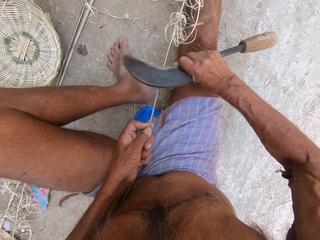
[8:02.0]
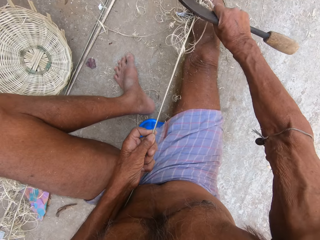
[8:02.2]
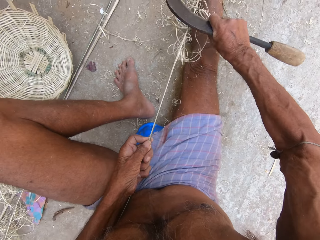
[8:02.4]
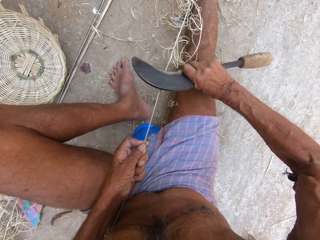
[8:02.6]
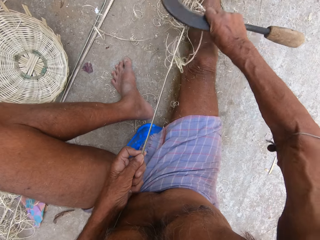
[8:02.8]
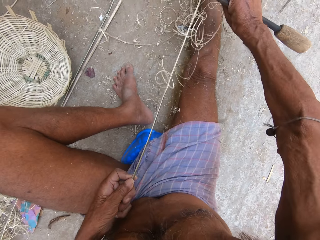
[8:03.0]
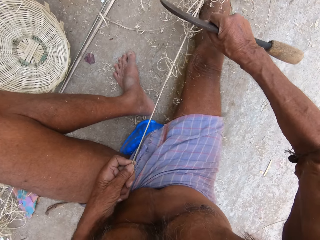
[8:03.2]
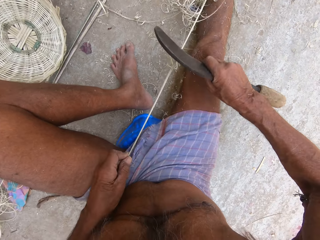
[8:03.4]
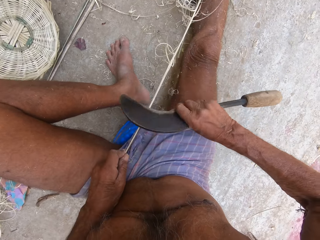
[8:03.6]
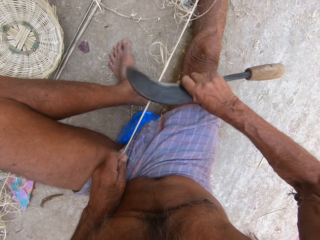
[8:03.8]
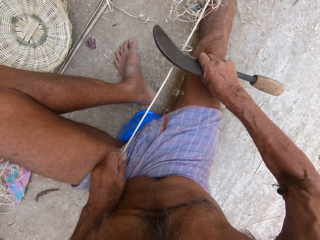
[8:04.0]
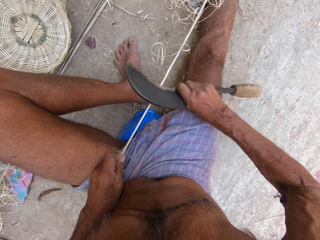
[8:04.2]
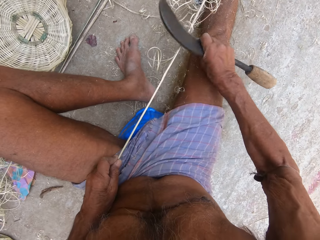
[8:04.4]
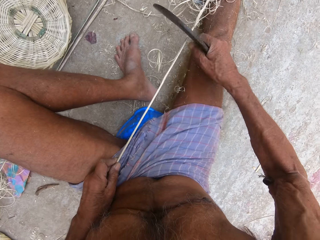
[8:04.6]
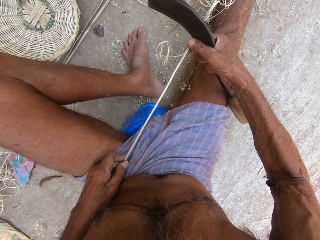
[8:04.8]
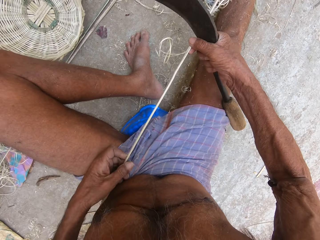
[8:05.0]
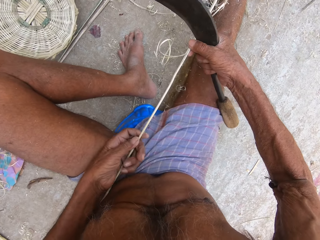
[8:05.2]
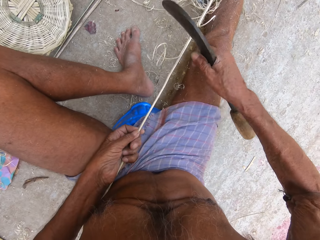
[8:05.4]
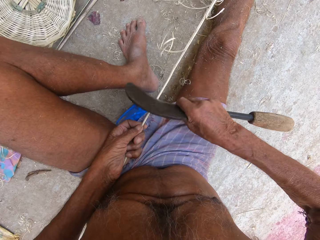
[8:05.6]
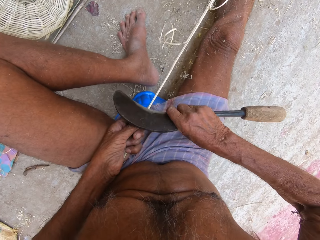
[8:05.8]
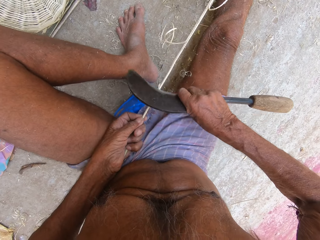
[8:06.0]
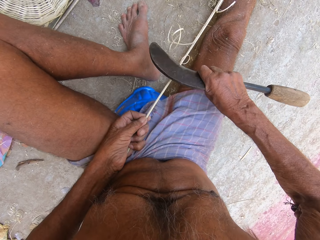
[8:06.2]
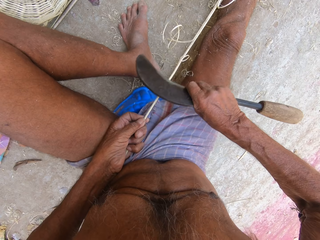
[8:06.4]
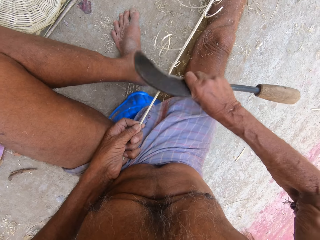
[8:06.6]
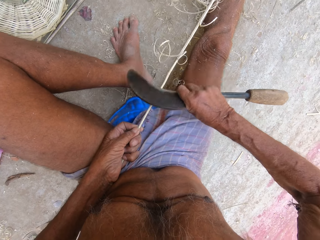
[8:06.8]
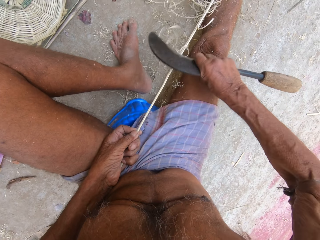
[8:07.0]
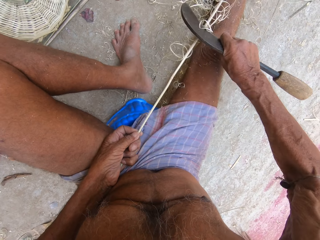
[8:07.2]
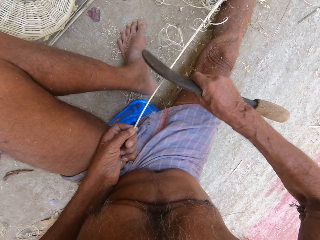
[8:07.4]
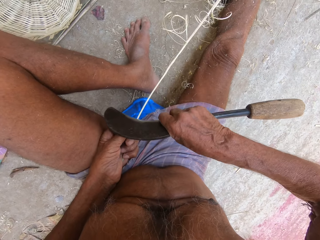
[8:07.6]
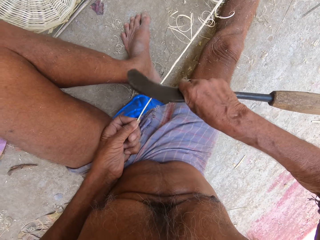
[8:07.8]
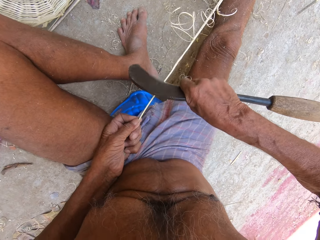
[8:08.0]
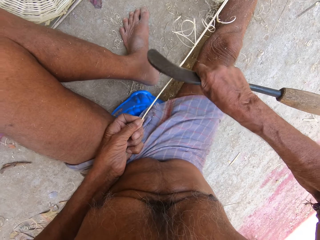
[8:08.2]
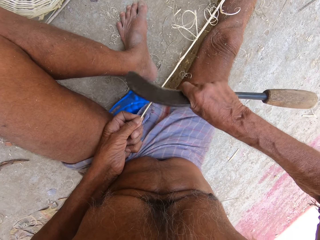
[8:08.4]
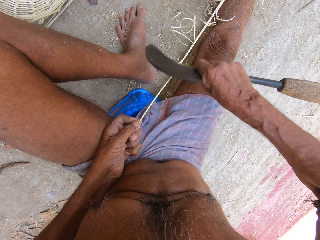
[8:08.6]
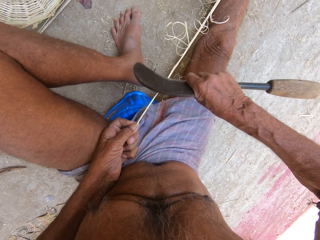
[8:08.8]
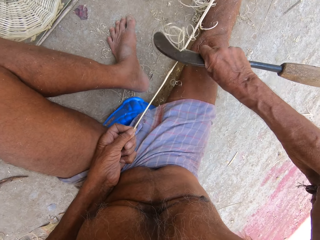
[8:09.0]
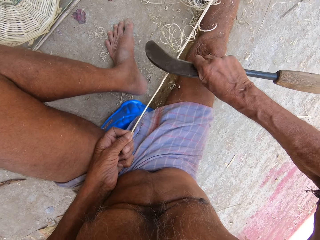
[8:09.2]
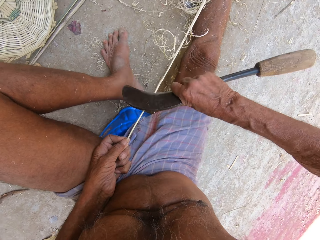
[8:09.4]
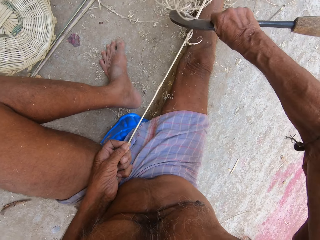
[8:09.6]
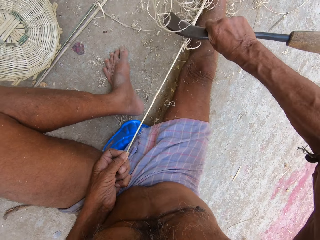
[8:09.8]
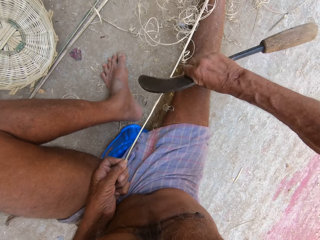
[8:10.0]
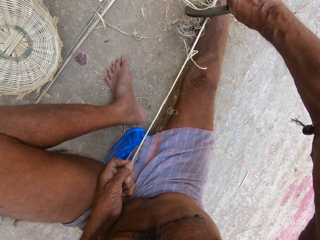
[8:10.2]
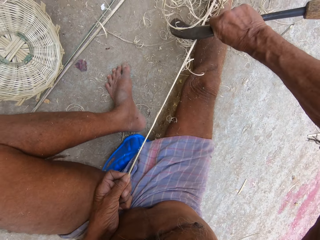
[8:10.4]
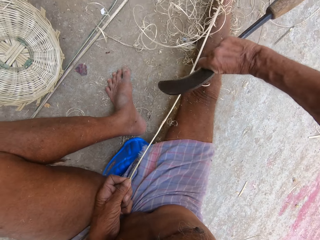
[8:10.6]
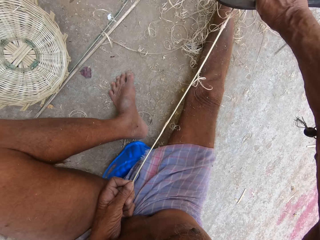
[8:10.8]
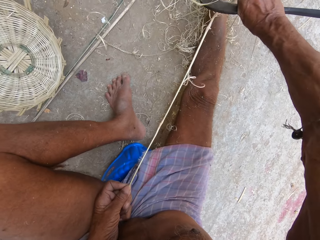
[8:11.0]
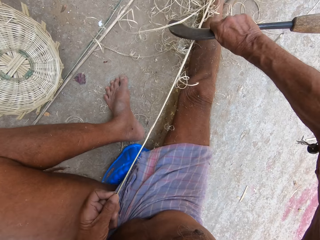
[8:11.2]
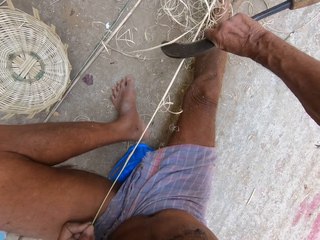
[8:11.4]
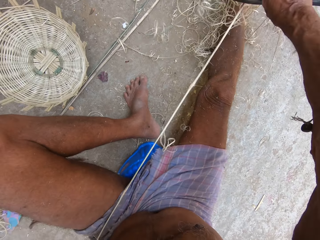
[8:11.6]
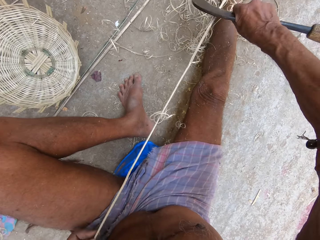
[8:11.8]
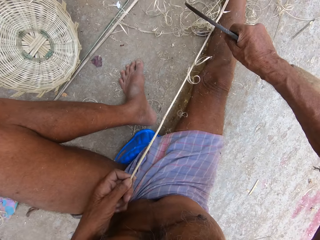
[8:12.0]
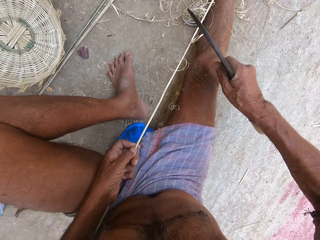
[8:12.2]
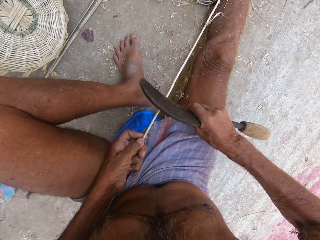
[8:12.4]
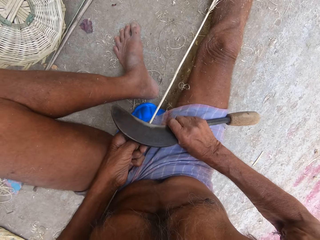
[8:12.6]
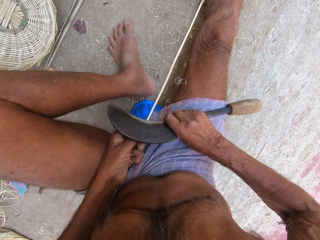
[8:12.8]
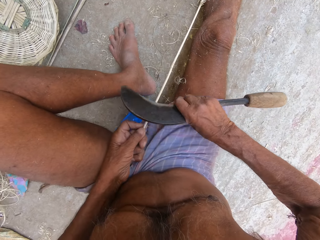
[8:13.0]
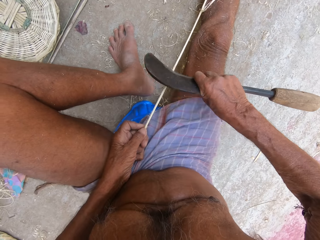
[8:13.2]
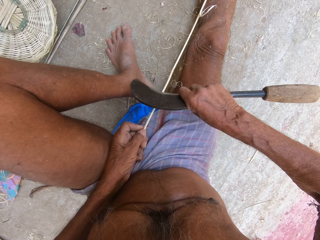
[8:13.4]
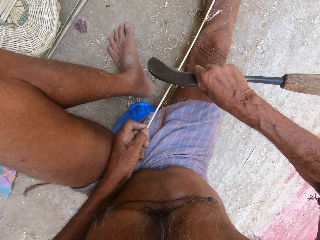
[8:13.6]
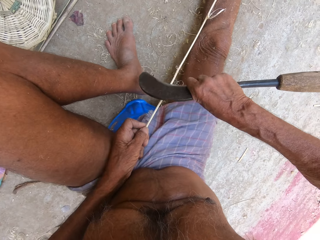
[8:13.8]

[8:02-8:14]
The camera wearer adjusts the palm frond with both hands. He trims the palm frond in his left hand with the kukri knife in his right hand.

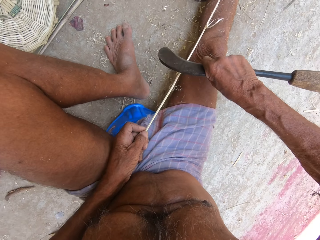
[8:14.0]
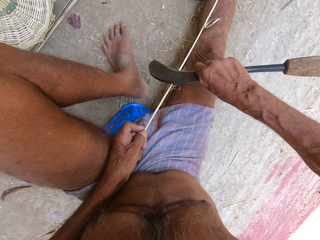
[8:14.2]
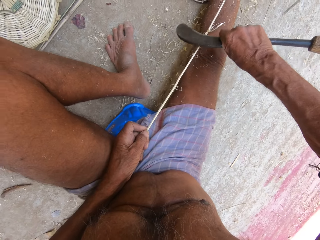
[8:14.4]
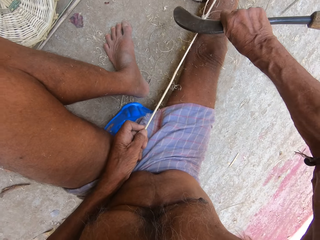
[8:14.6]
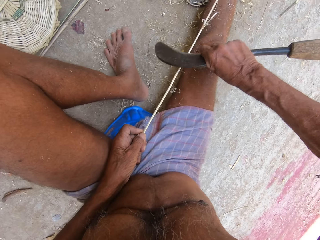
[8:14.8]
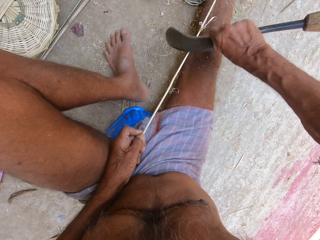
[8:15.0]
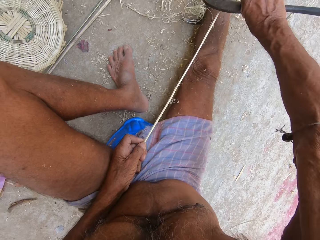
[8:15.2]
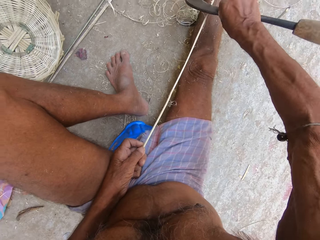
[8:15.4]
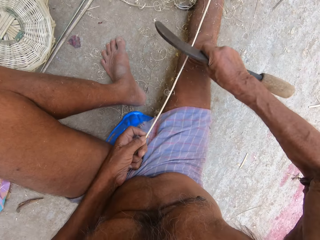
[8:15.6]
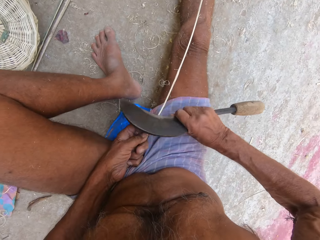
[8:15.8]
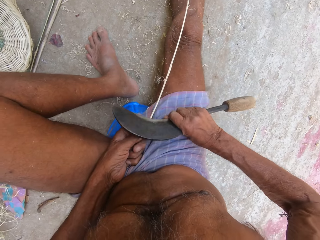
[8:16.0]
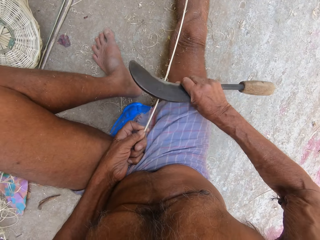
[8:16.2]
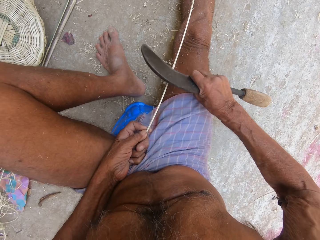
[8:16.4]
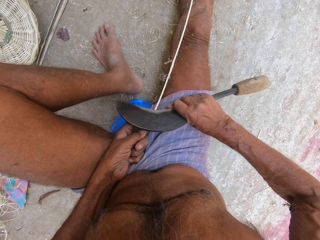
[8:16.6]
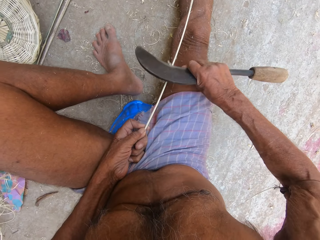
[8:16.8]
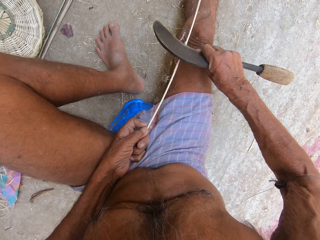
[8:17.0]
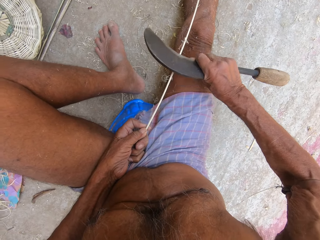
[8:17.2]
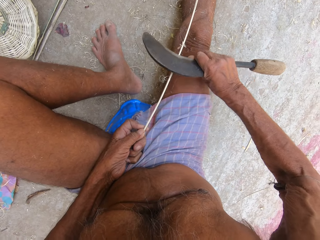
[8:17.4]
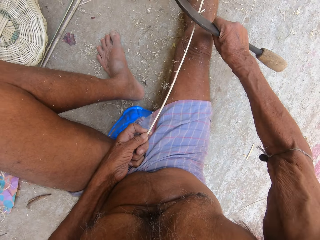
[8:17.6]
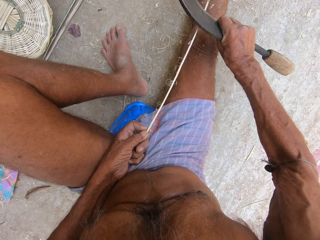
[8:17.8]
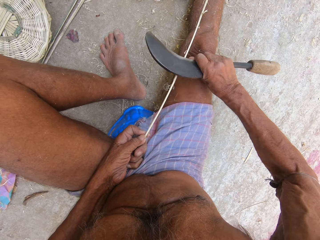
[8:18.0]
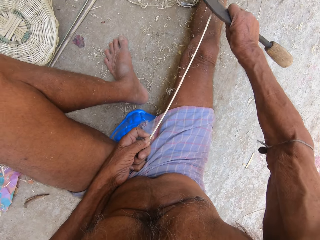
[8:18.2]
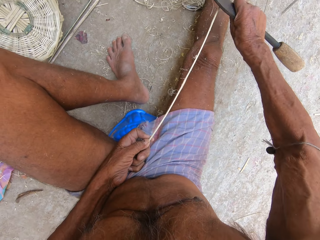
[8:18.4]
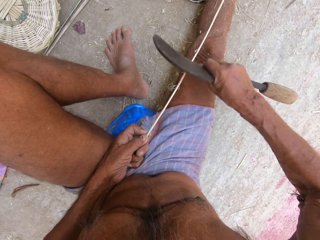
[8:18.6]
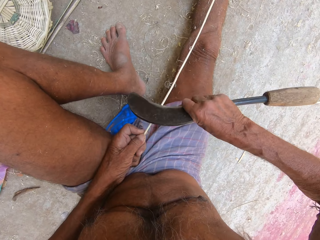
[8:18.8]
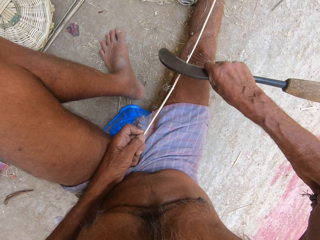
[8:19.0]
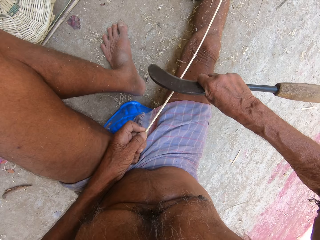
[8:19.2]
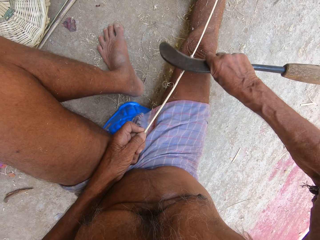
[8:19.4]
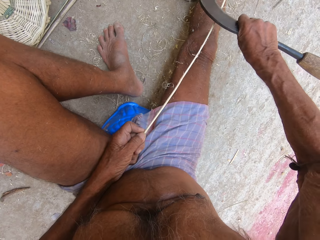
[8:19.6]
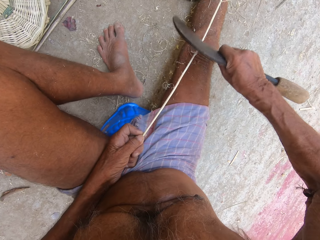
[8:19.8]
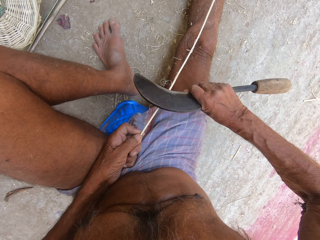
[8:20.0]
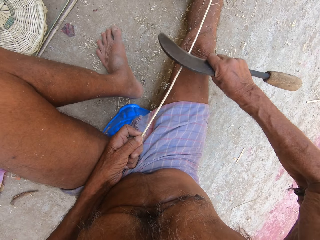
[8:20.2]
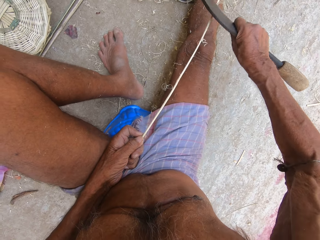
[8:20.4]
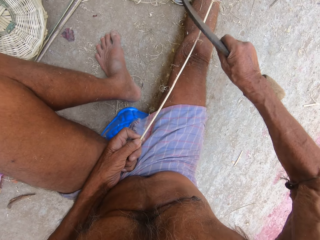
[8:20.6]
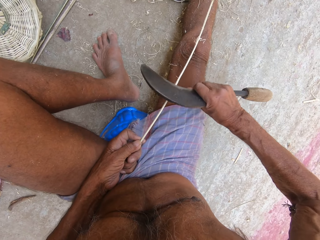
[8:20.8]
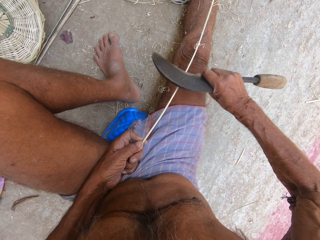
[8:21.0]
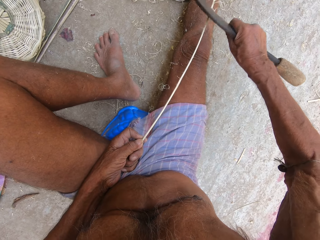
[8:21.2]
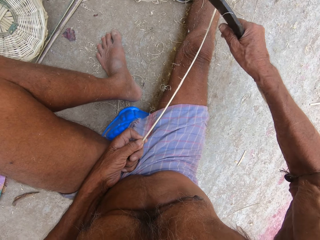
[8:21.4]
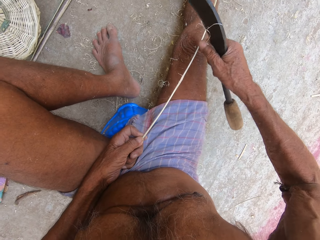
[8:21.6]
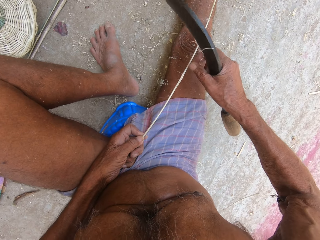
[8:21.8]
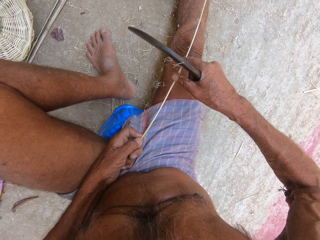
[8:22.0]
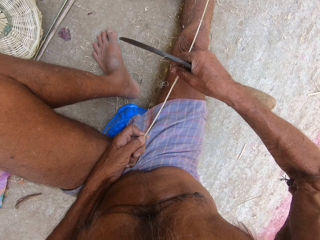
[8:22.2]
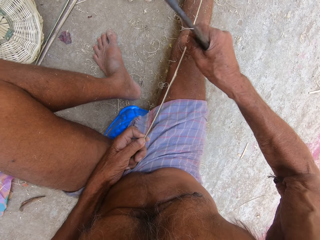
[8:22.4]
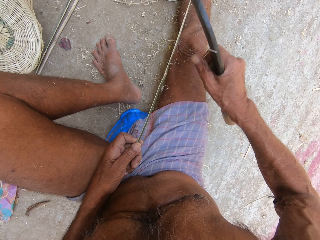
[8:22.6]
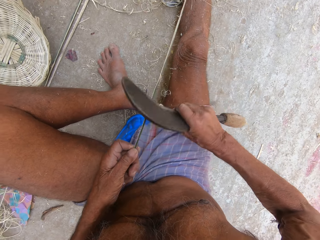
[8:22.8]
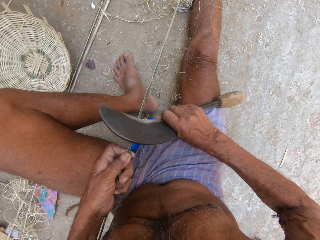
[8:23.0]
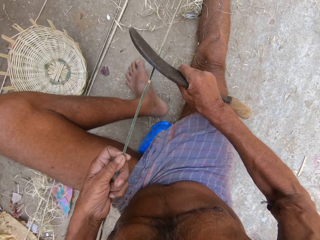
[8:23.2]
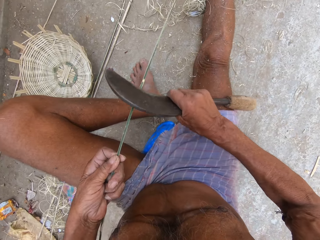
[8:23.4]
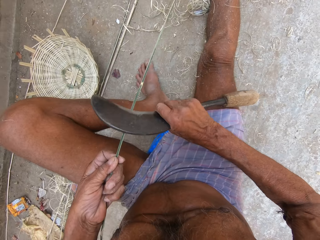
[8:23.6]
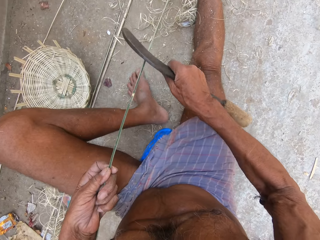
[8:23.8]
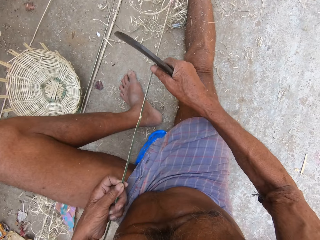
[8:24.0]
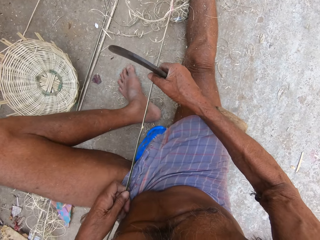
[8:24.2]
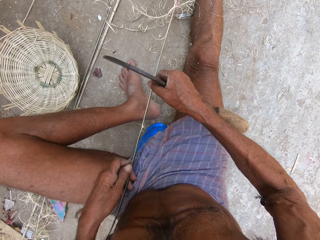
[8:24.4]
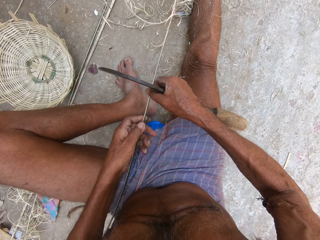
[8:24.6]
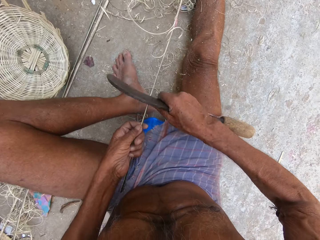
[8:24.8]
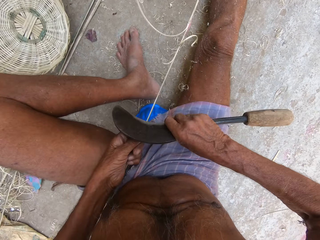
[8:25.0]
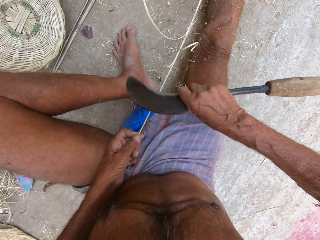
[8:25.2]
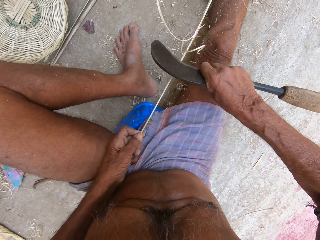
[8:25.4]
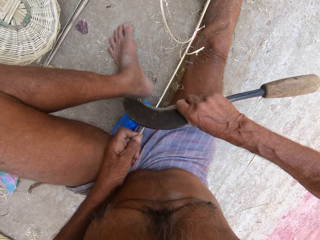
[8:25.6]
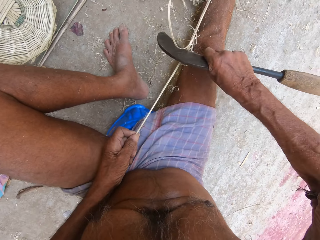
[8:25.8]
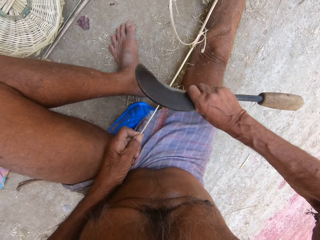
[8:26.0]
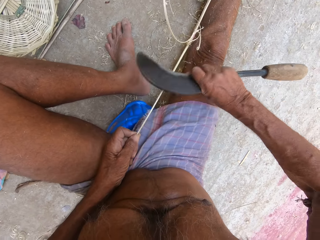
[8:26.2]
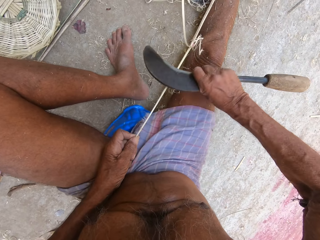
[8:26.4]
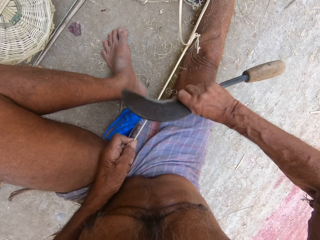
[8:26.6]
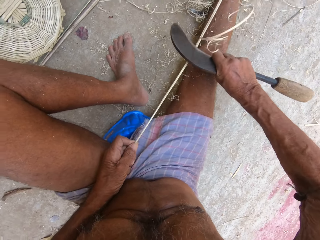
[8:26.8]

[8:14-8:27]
The camera wearer removes dirt from the palm frond in his left hand with his right hand. He trims the palm frond in his left hand with the kukri knife in his right hand. He adjusts the palm frond with both hands. He trims the palm frond in his left hand with the kukri knife in his right hand.
